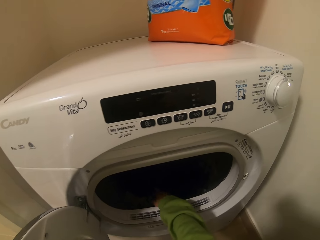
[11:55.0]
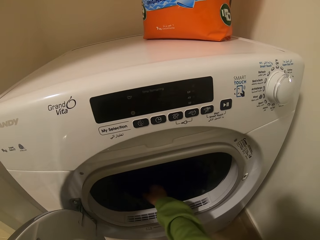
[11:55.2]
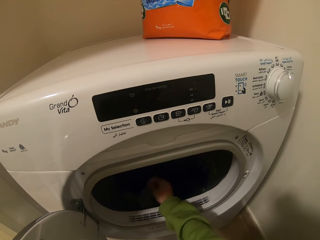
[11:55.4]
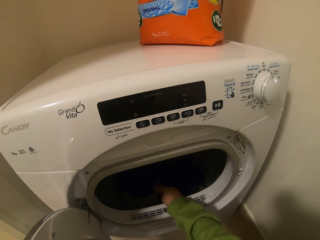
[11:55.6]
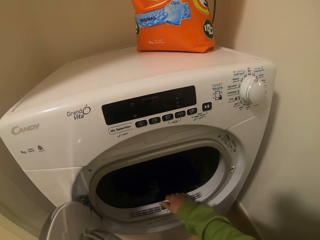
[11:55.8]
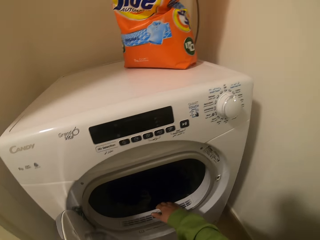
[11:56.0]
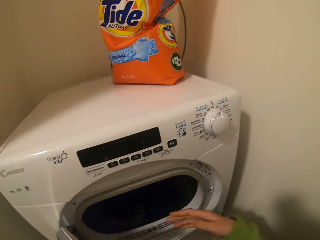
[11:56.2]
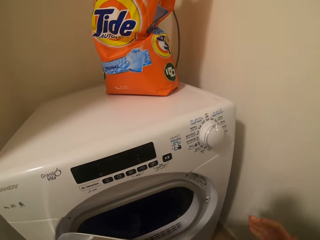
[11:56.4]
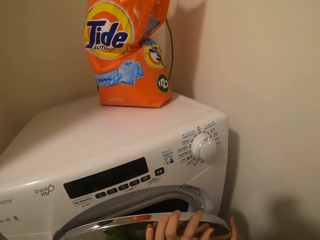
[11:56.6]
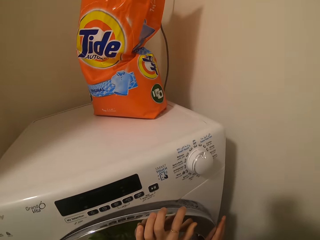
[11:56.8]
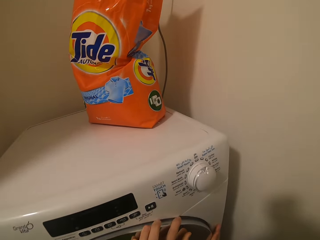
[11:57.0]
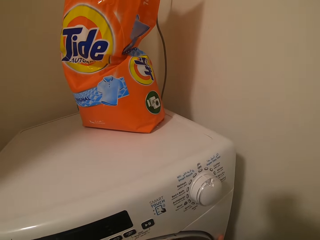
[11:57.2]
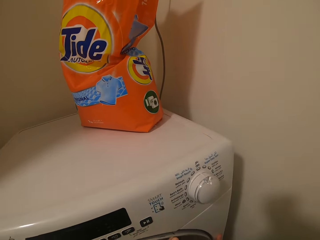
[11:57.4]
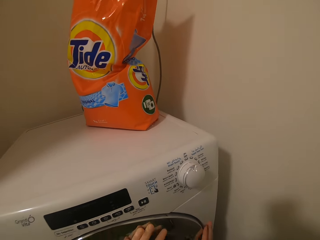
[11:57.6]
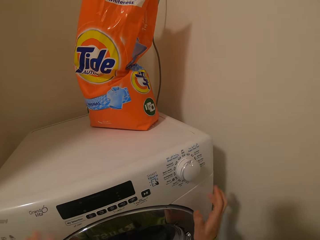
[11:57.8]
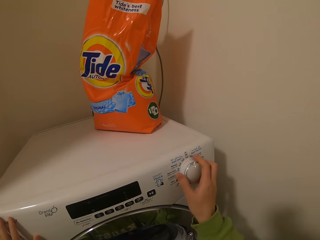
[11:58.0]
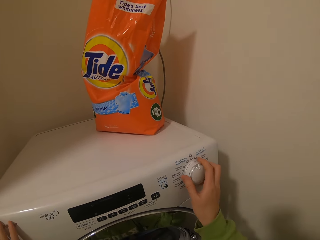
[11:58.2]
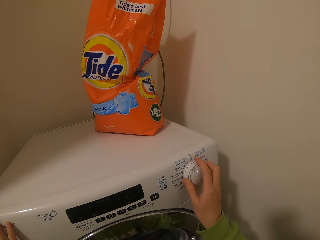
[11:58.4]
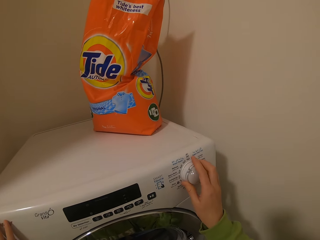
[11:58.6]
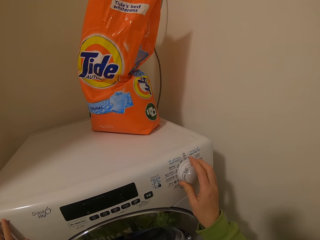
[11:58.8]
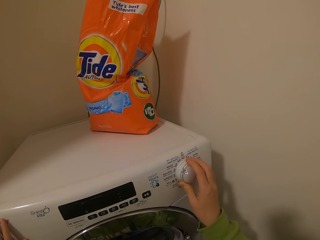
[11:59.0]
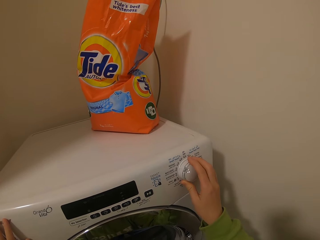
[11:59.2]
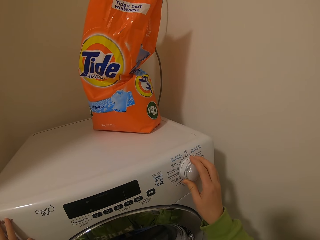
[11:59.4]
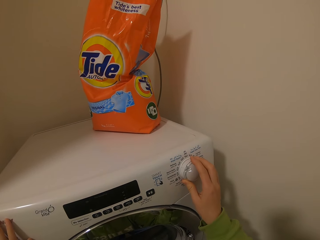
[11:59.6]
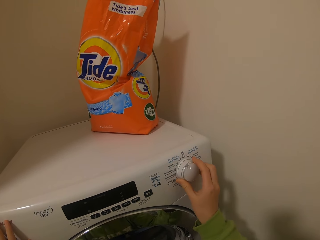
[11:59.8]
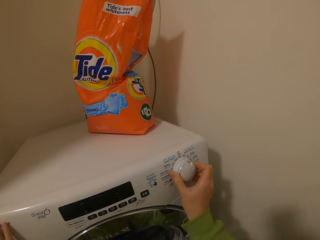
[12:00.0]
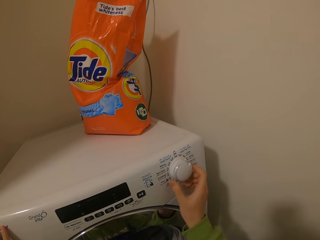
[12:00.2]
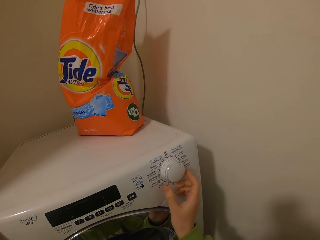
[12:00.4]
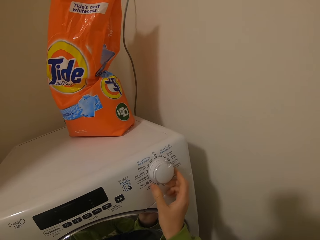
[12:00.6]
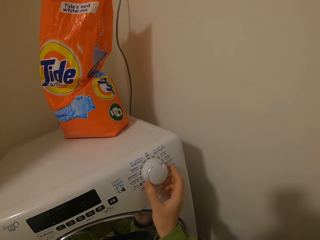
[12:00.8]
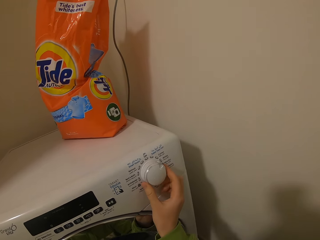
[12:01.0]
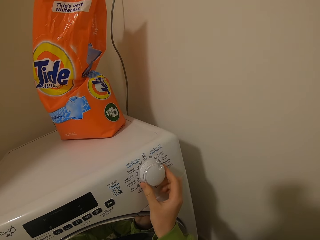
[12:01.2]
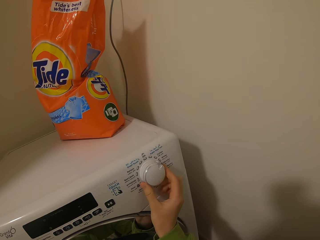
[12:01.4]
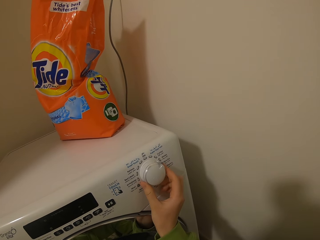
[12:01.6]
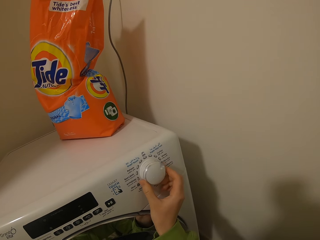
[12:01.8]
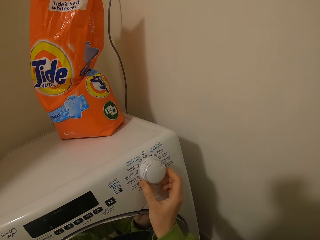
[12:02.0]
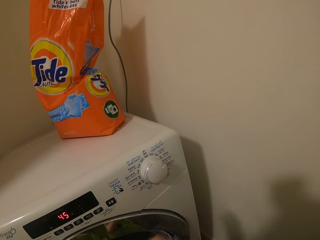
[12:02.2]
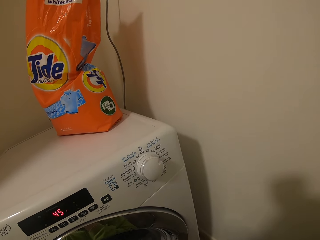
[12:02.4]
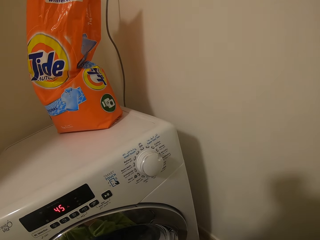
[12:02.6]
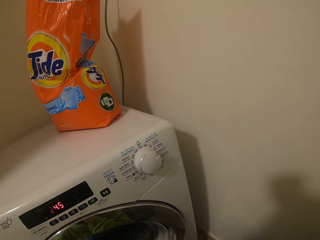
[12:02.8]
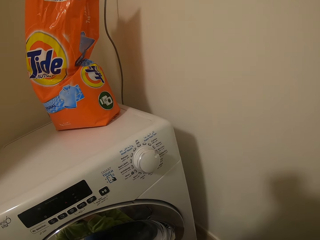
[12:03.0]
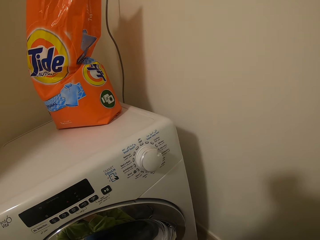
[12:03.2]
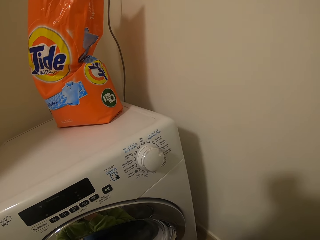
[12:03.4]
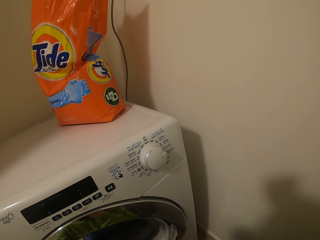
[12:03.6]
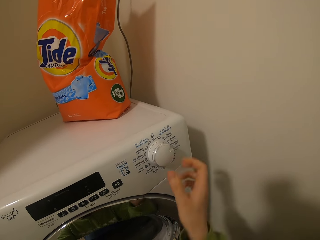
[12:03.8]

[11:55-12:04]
The camera wearer closes the machine door. They turn on the washing machine.

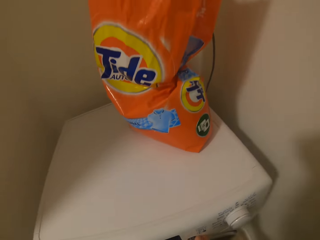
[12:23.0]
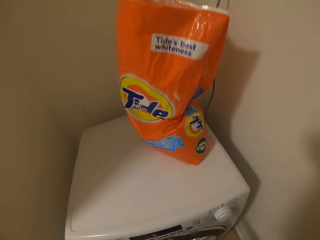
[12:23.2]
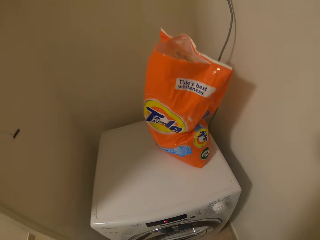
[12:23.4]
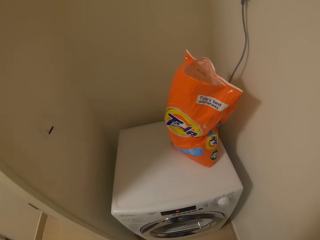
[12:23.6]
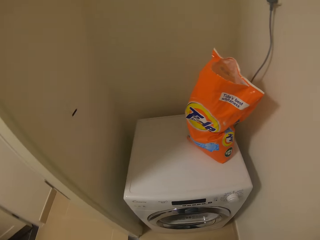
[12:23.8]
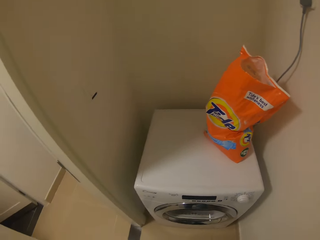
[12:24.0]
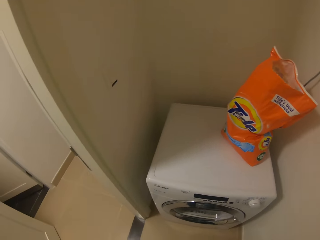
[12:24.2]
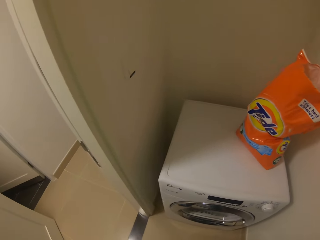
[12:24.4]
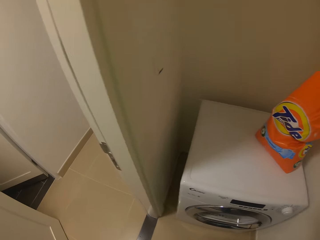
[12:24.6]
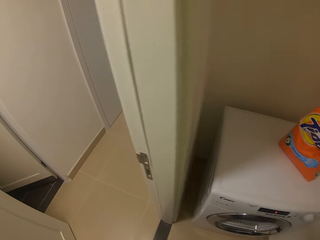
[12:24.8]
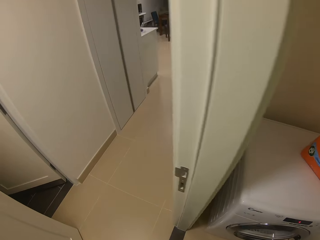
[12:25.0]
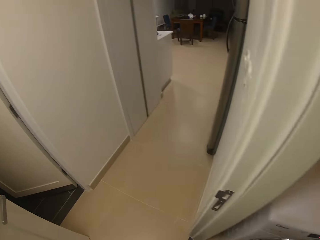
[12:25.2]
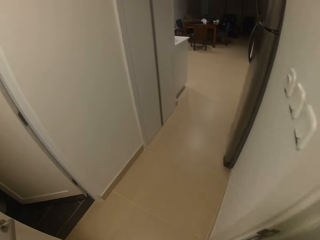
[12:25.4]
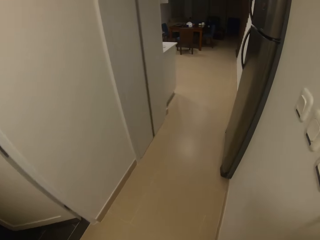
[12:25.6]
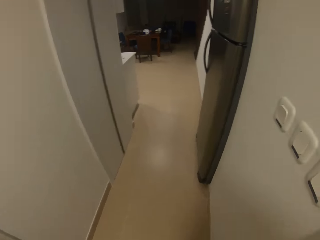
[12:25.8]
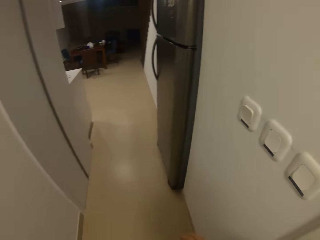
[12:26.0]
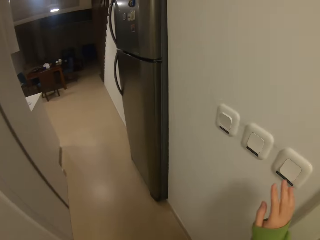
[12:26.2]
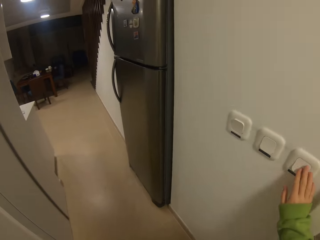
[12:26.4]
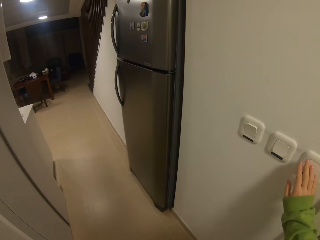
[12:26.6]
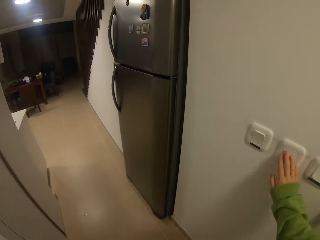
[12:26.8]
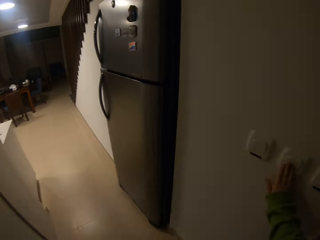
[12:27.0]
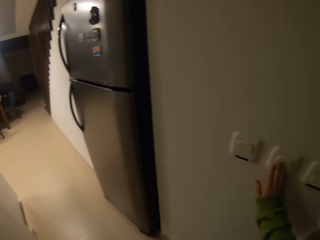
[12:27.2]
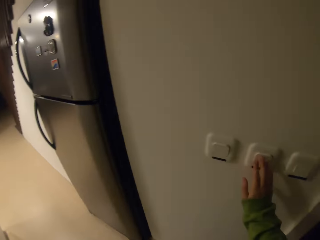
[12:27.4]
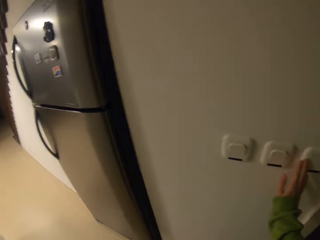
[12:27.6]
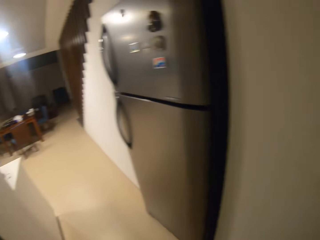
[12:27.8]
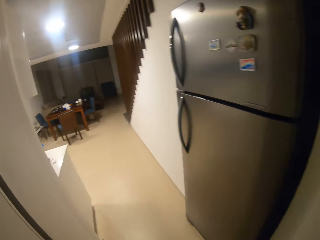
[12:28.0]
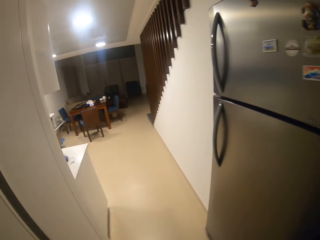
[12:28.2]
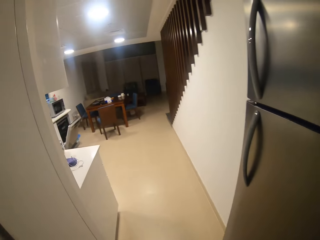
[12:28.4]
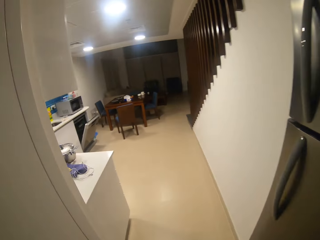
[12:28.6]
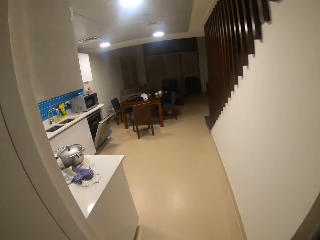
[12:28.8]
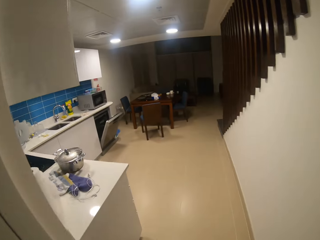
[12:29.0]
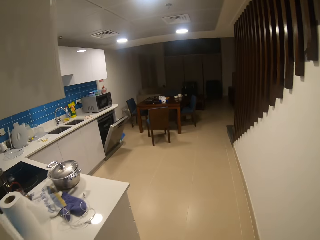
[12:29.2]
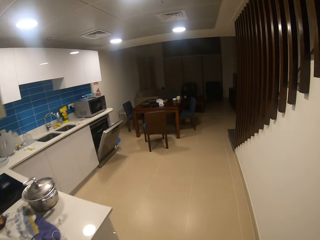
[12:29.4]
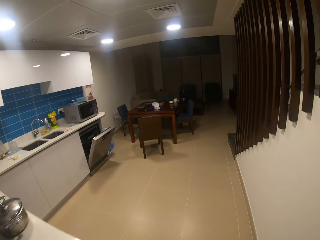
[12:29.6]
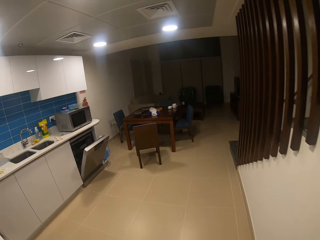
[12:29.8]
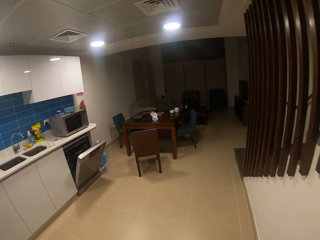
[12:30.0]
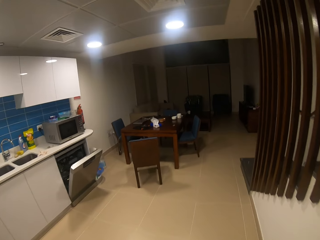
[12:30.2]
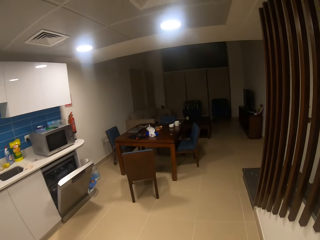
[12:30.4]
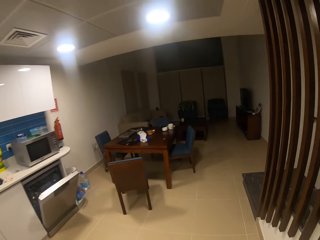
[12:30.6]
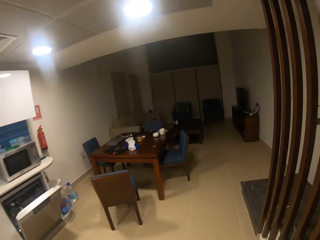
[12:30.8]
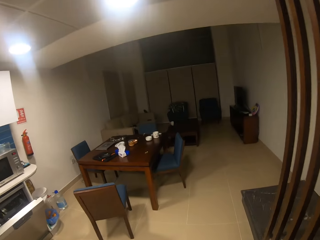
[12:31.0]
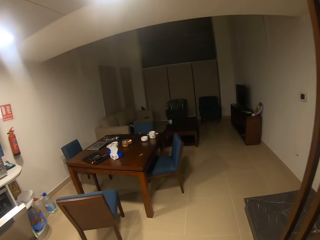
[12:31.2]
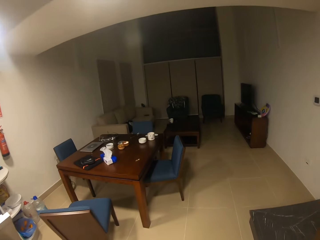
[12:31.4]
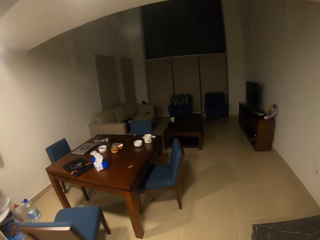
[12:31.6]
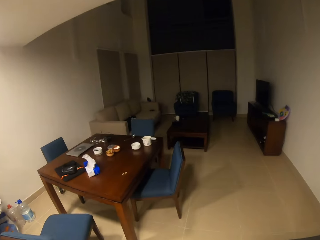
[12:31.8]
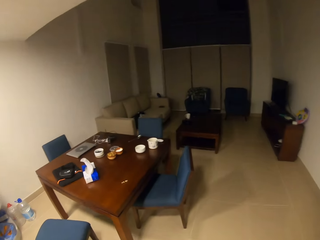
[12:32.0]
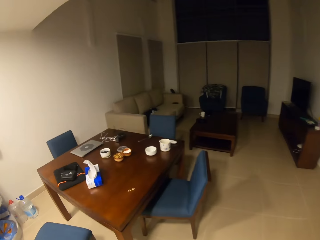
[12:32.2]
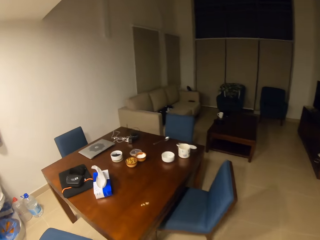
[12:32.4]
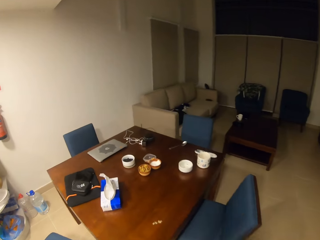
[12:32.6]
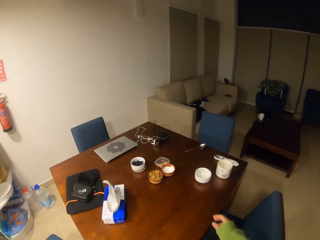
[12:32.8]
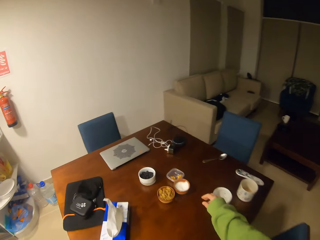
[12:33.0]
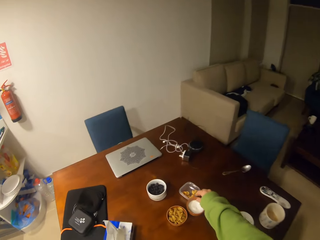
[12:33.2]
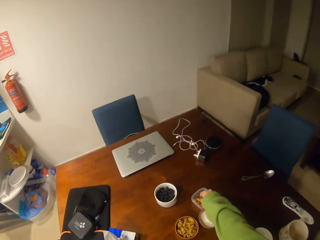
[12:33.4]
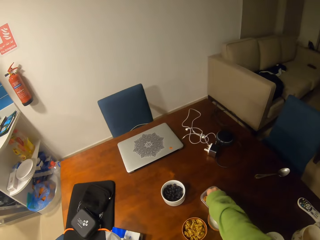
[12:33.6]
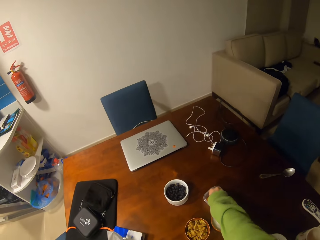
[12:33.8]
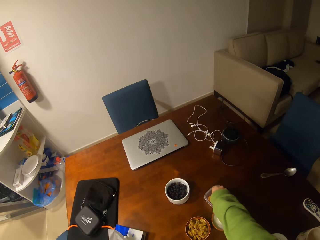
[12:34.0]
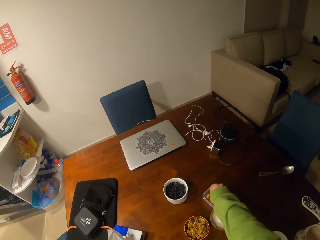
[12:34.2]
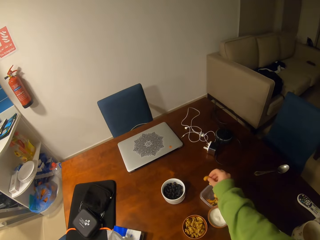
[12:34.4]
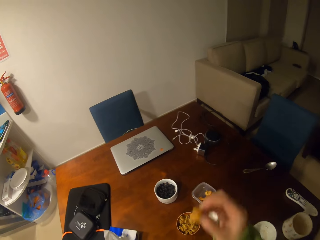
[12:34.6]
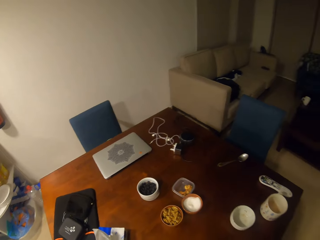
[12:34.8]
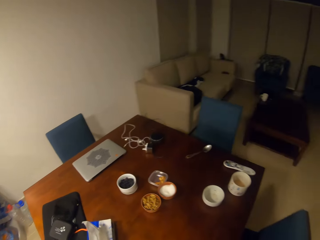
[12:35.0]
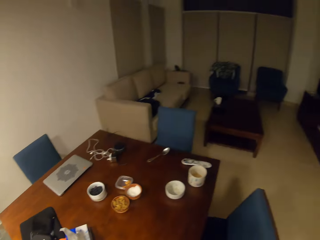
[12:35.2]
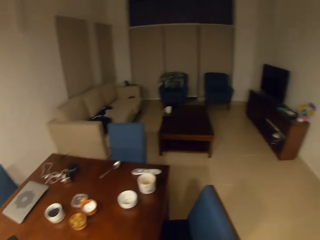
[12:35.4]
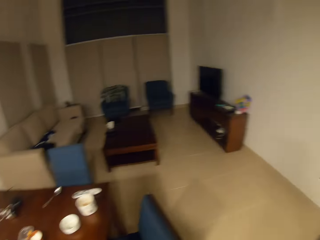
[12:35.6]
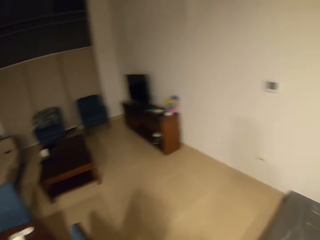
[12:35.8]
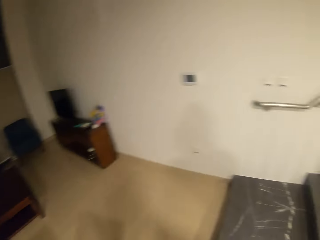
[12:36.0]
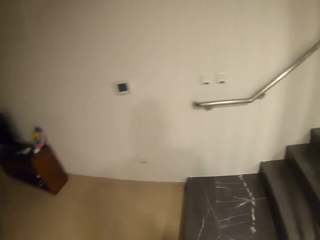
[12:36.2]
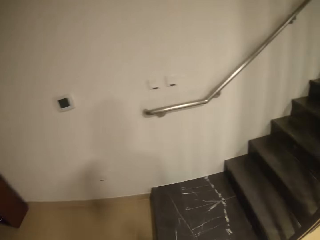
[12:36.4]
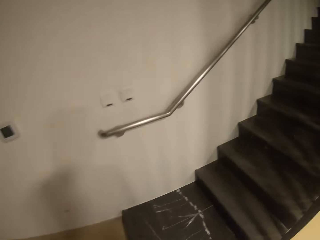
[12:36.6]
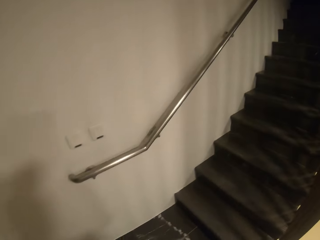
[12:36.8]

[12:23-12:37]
The camera wearer walks out of the laundry room. They switch off the light. They walk inside the house. They walk around. They pick up a nut.
